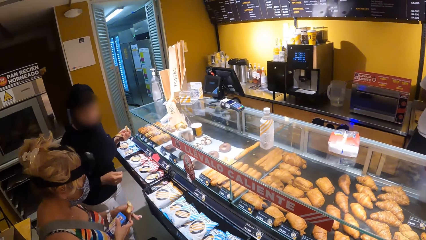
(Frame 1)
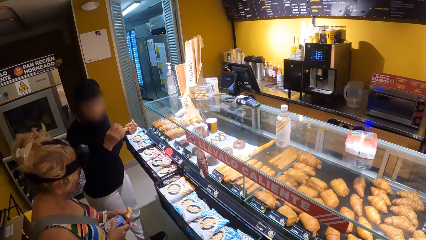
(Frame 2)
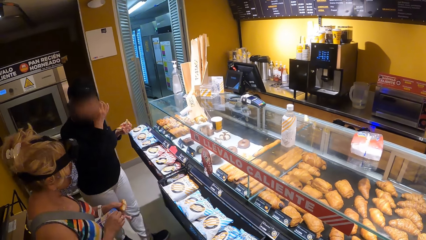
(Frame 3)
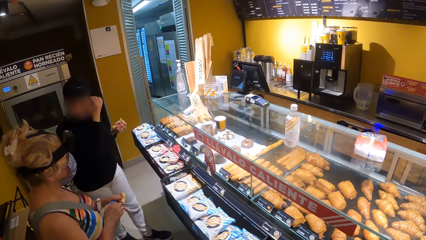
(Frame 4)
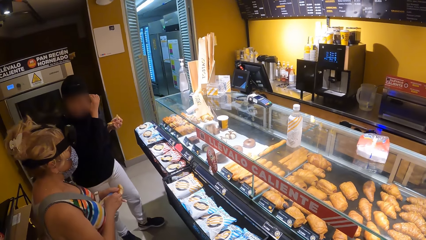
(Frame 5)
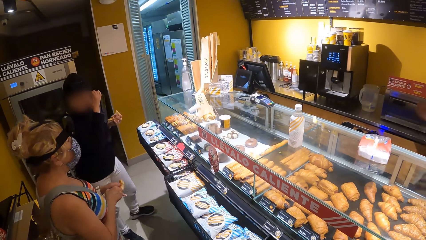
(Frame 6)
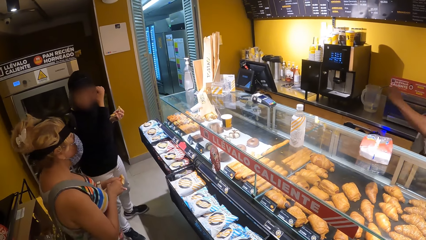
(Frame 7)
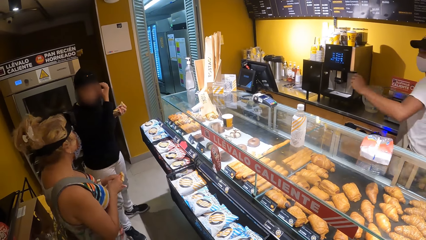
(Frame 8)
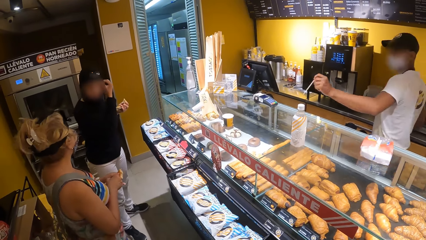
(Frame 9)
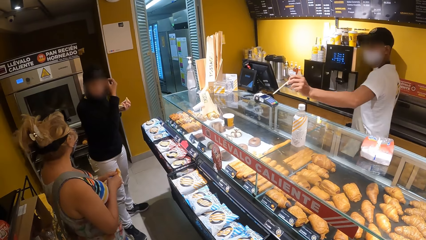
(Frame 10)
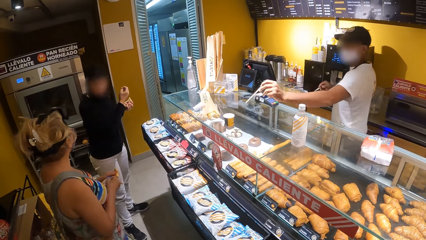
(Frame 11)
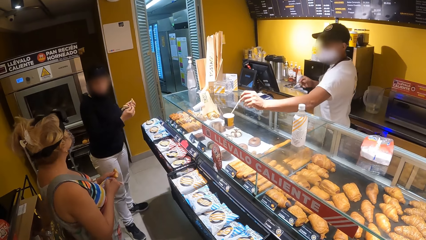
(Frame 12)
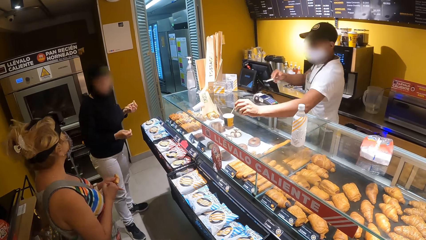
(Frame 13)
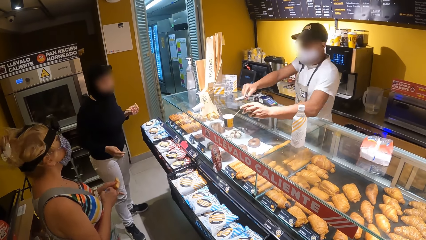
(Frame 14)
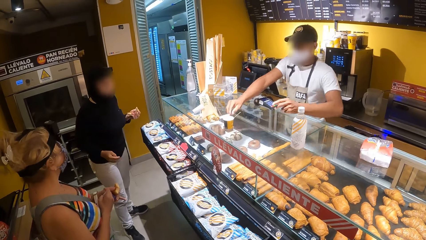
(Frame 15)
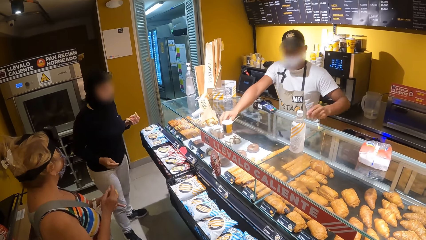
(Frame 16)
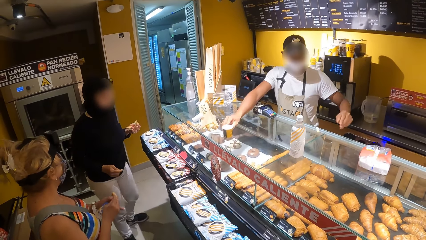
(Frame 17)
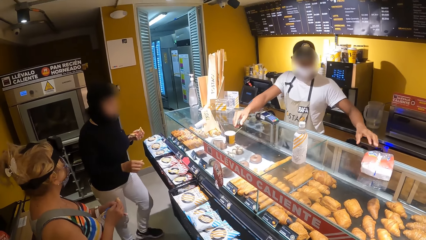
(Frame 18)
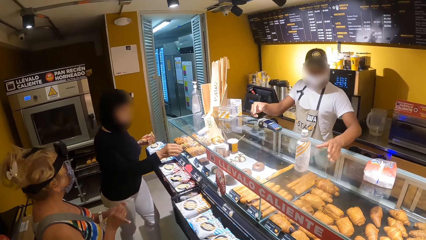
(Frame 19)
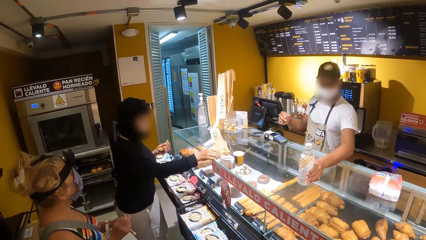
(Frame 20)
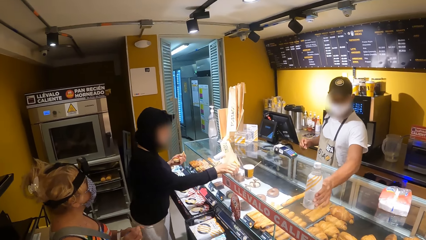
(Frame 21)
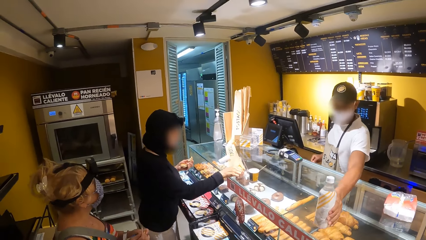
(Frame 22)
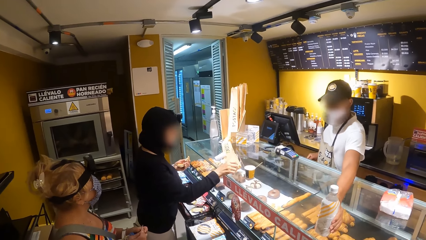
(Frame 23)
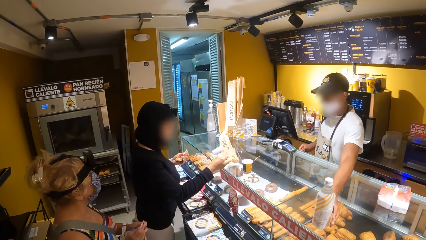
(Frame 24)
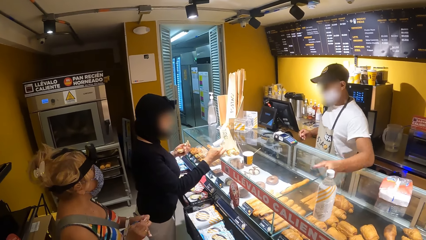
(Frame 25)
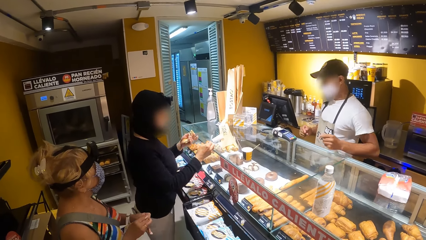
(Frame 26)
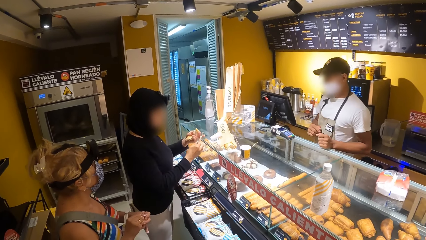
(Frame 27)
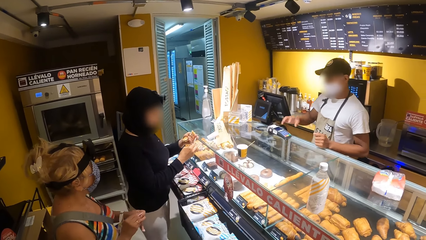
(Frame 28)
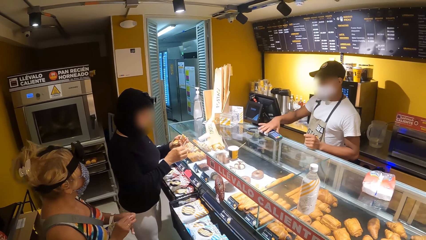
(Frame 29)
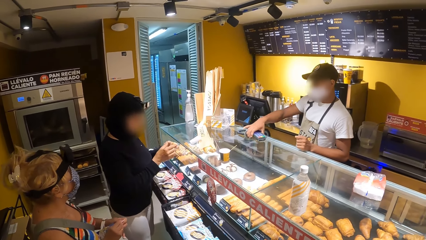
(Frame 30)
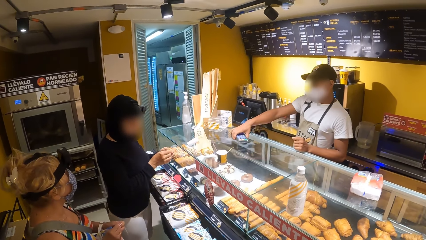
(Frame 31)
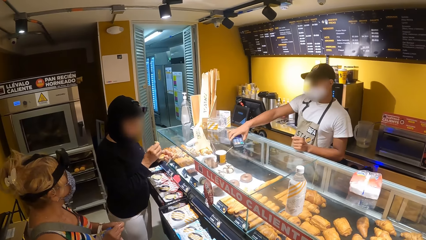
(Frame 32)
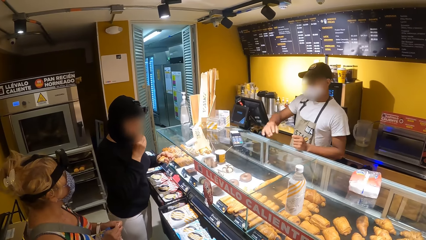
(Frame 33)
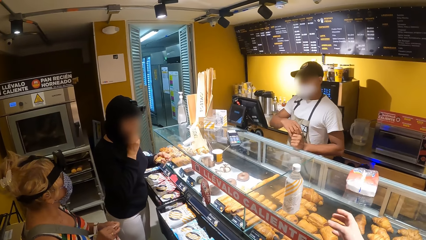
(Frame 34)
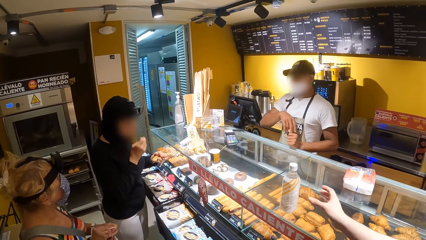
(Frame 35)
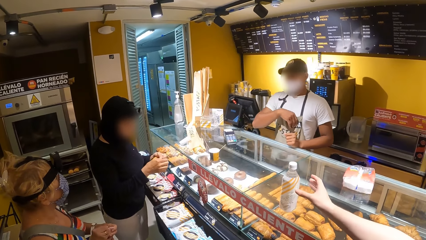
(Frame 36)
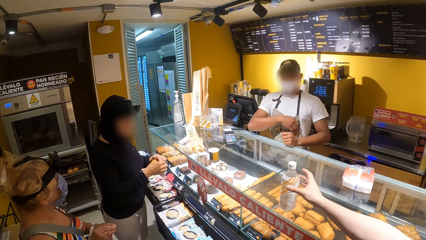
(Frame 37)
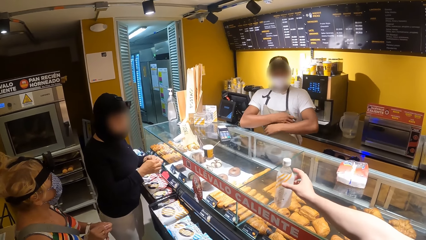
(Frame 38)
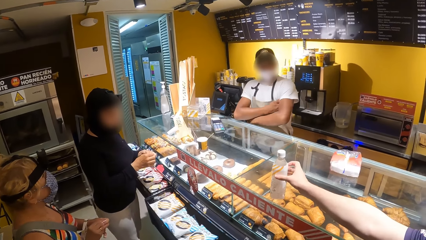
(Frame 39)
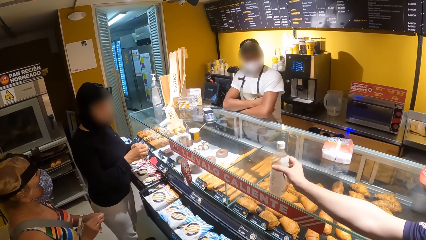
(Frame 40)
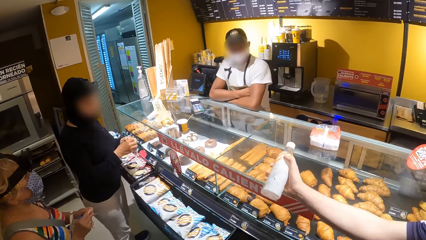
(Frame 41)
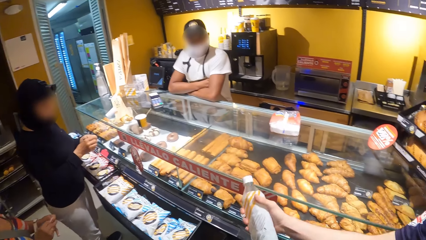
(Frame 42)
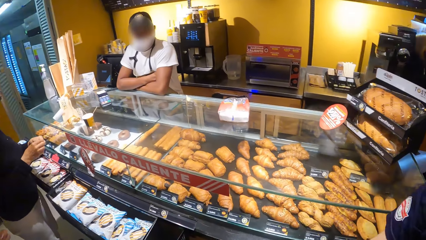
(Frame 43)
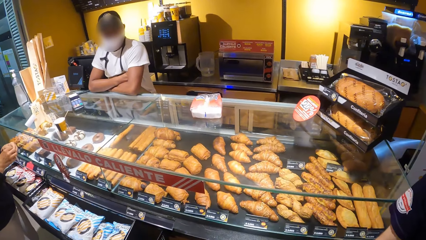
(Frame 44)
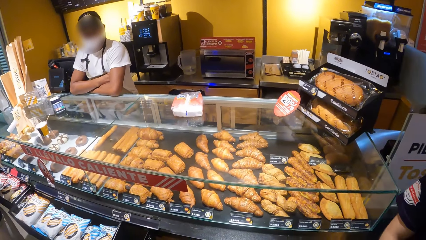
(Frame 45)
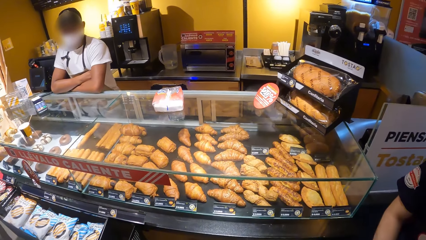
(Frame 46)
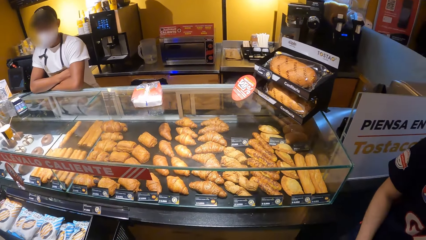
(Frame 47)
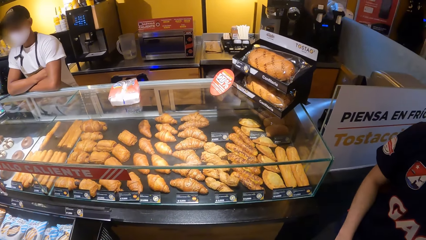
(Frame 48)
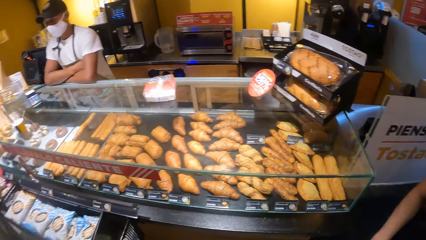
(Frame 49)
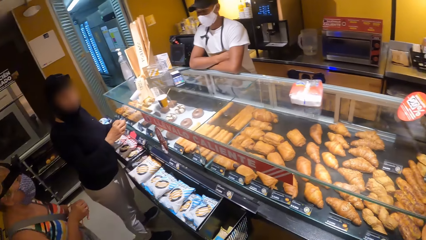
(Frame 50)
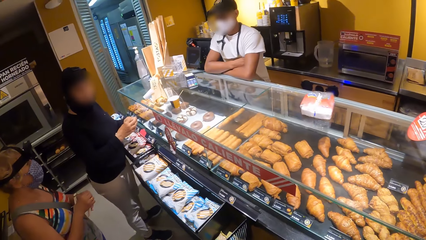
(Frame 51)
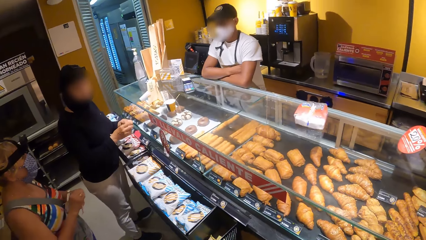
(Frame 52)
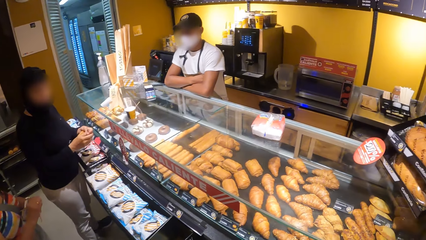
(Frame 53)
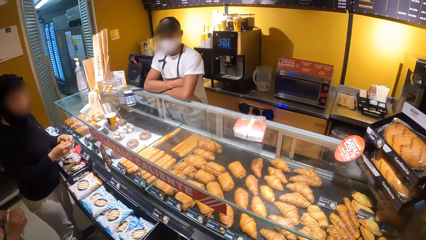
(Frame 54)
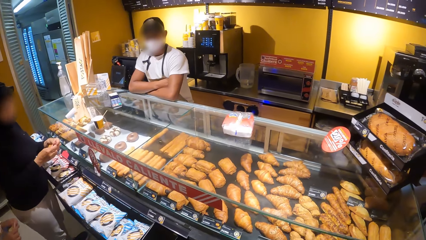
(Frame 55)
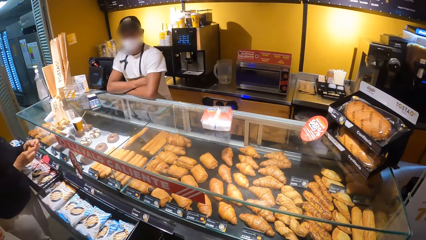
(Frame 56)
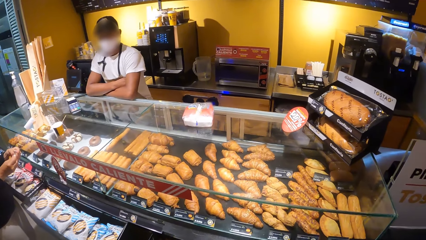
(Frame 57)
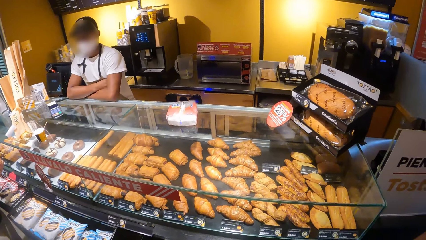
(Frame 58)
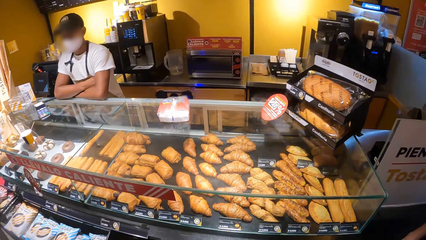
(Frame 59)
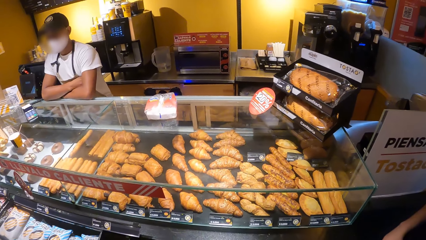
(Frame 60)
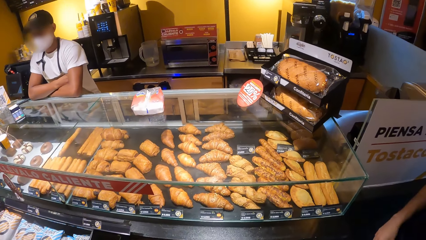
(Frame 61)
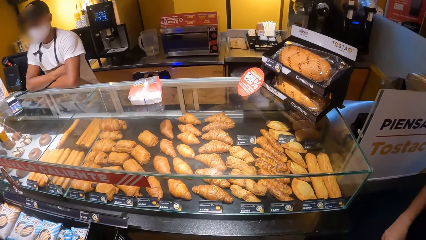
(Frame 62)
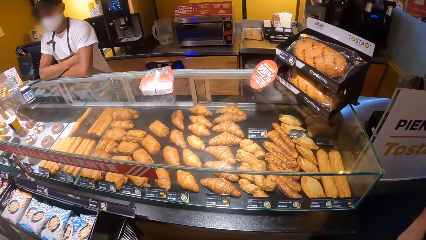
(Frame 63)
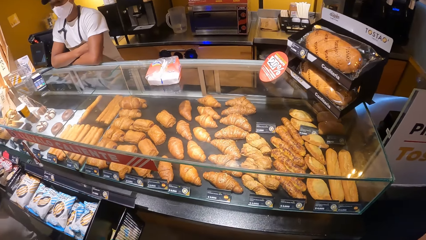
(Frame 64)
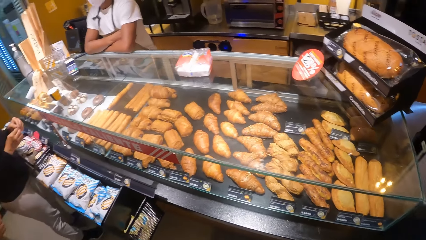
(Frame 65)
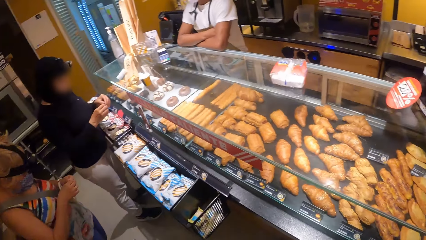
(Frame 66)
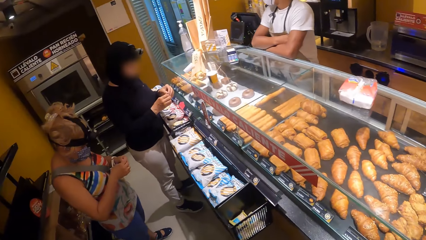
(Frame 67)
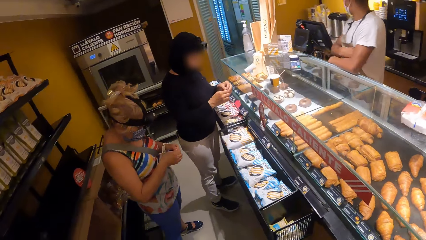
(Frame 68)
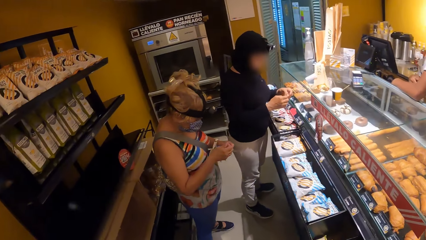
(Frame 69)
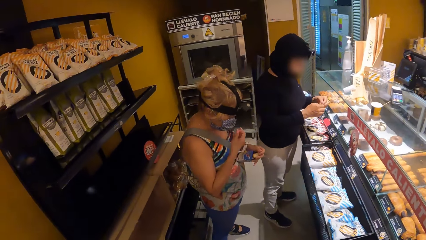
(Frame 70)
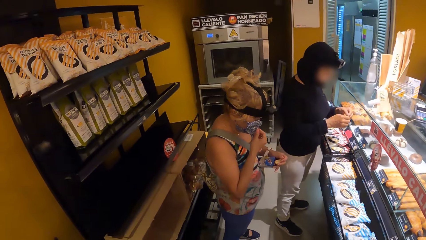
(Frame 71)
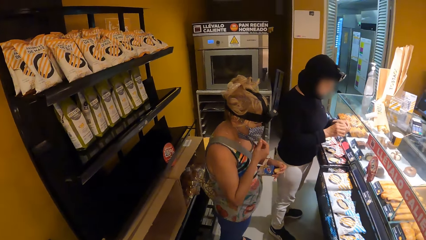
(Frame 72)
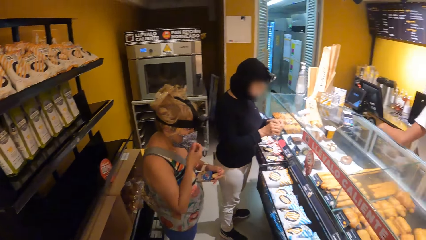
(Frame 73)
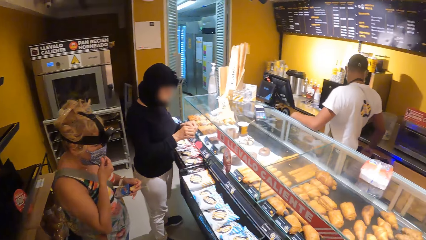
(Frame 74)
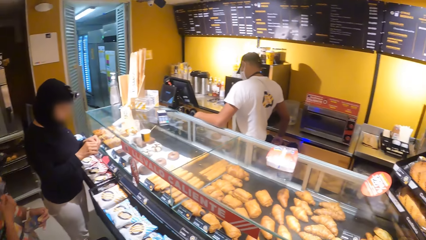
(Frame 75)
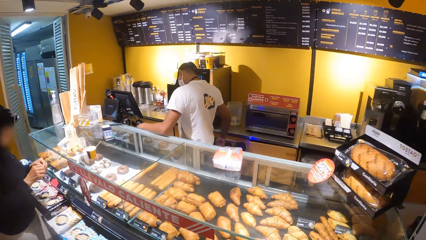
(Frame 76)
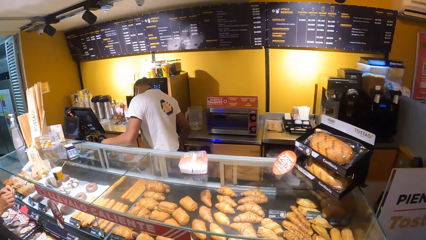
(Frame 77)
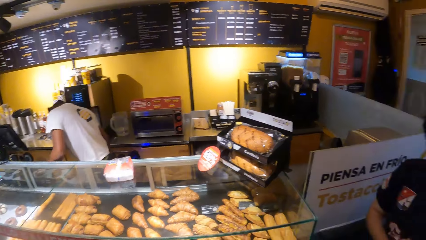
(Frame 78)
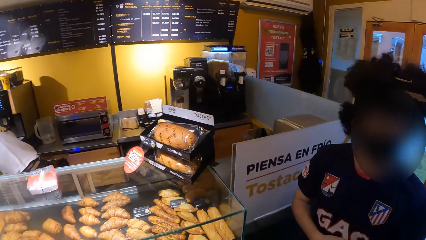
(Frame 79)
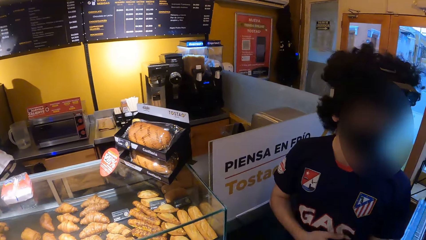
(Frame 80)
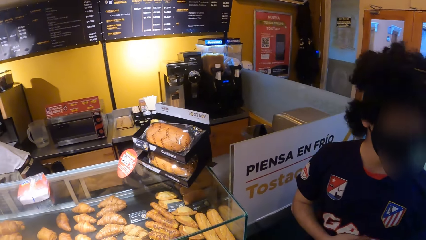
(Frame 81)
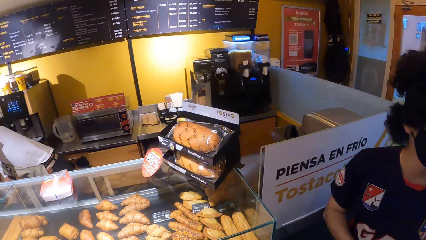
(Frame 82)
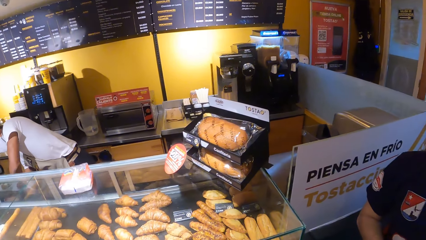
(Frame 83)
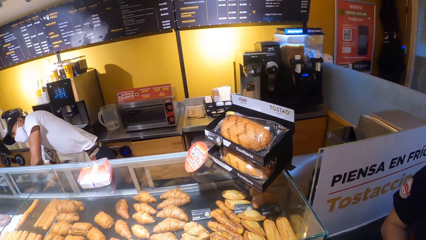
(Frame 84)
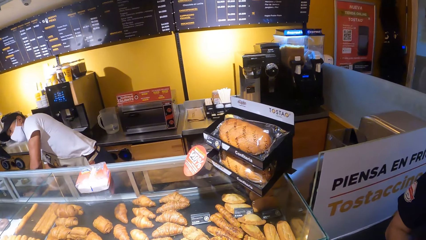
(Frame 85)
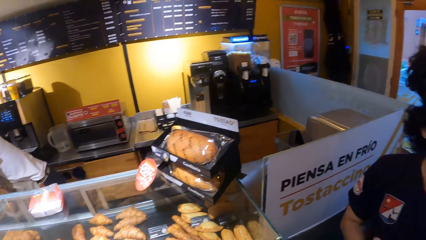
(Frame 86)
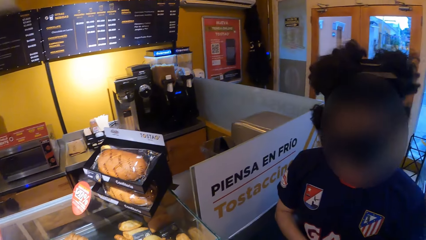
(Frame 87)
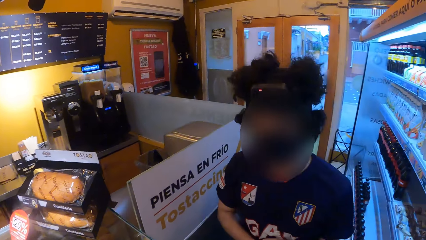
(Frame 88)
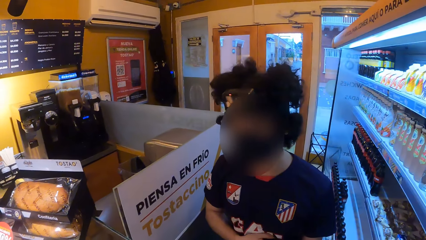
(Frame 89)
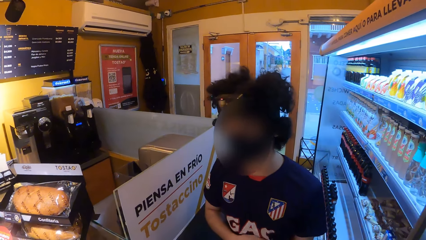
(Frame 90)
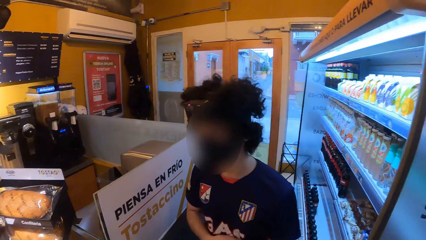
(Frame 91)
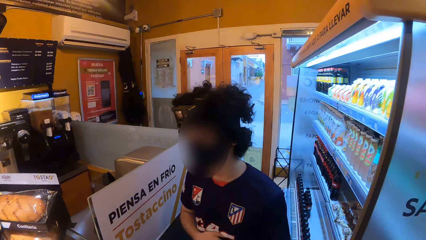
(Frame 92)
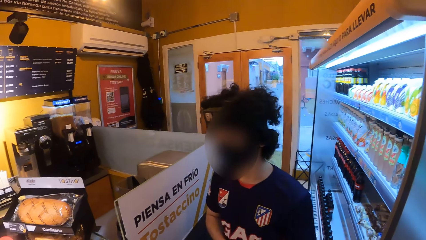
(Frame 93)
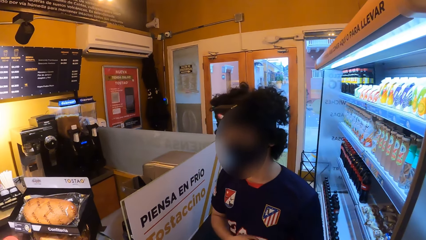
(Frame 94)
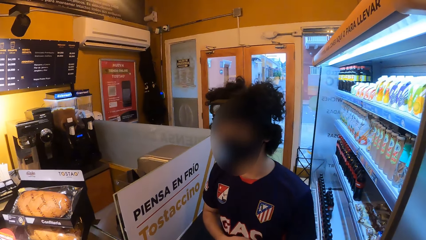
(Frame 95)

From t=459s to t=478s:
A cashier drops a straw and a sugar sachet. A woman picks up the sugar sachet. The cashier moves an ATM reading machine. A man picks up a bottle from the counter. The camera wearer looks around.
